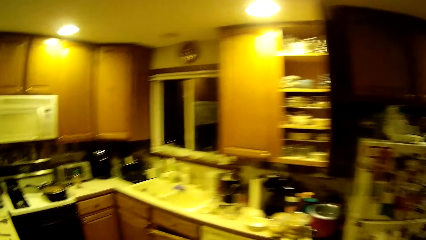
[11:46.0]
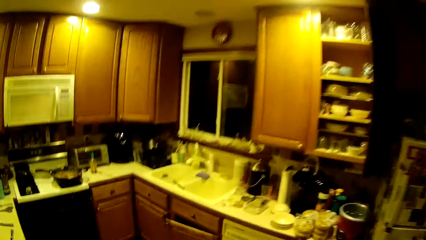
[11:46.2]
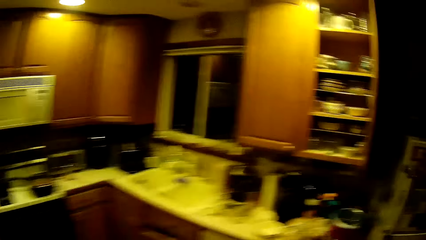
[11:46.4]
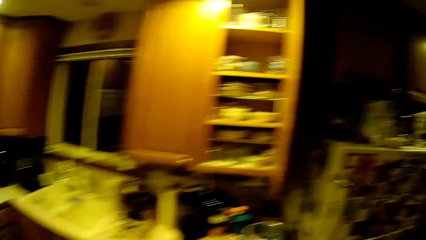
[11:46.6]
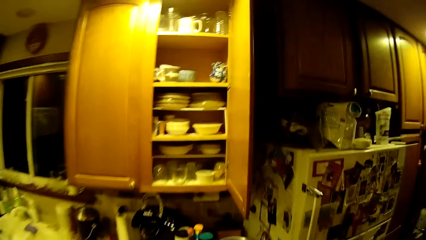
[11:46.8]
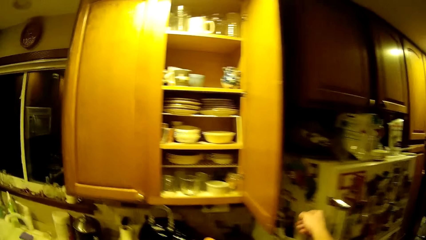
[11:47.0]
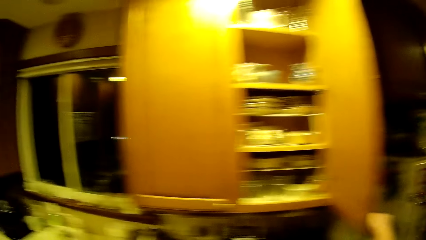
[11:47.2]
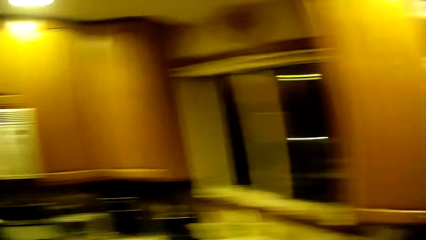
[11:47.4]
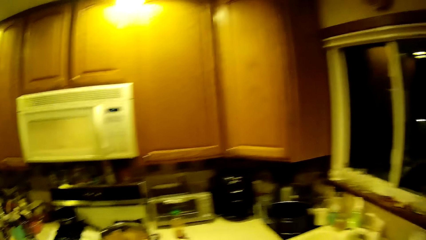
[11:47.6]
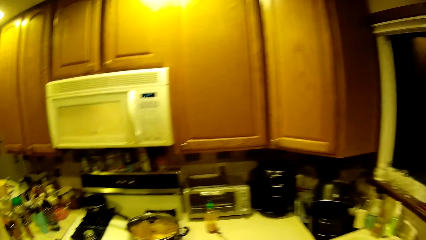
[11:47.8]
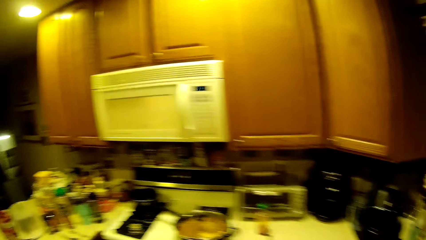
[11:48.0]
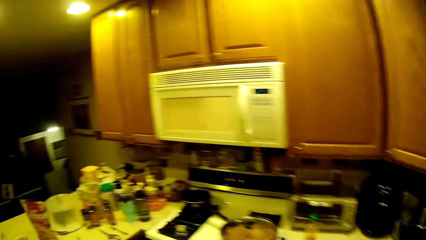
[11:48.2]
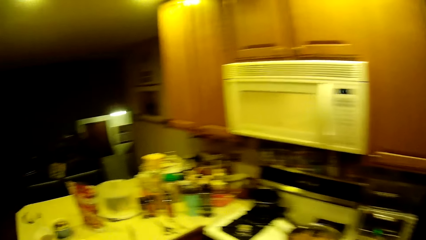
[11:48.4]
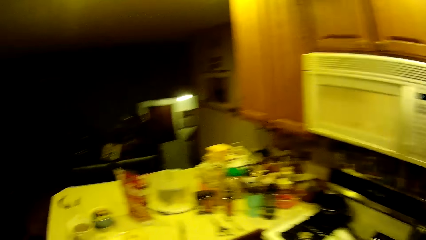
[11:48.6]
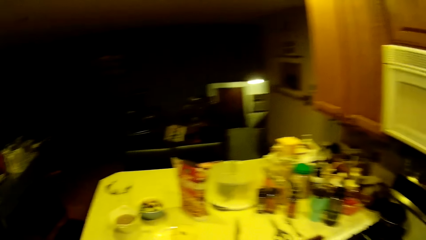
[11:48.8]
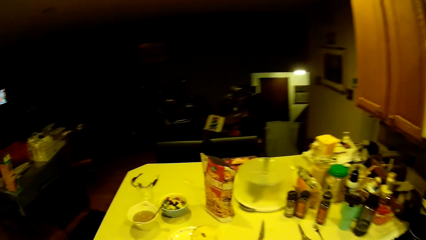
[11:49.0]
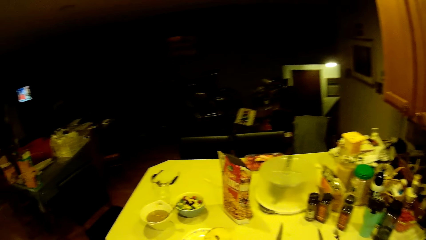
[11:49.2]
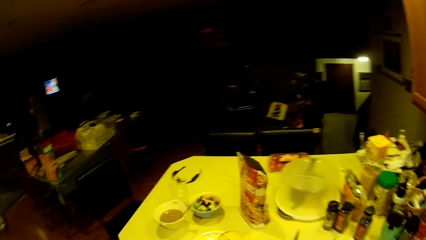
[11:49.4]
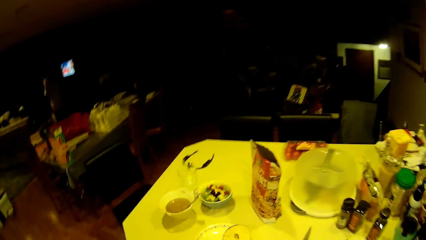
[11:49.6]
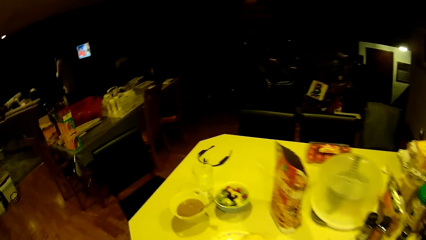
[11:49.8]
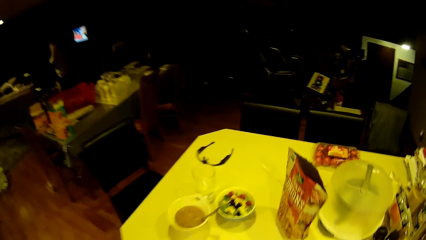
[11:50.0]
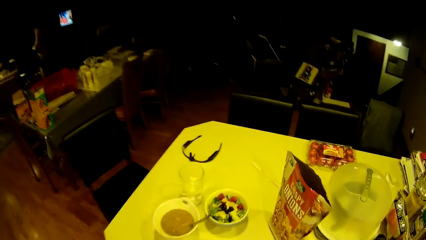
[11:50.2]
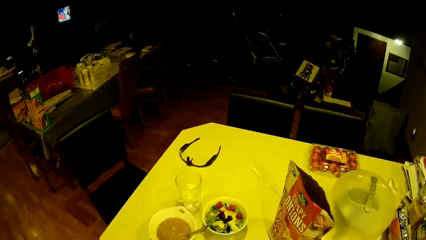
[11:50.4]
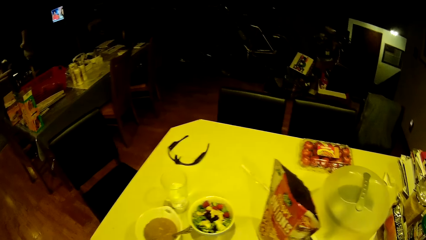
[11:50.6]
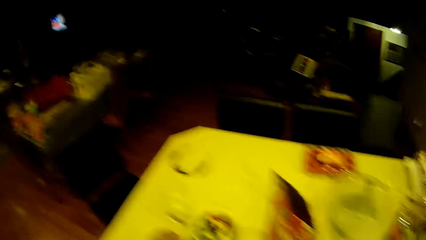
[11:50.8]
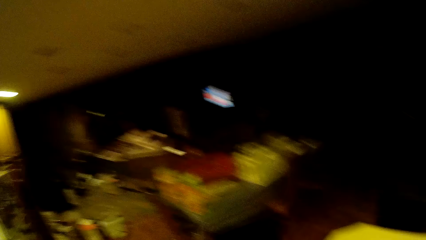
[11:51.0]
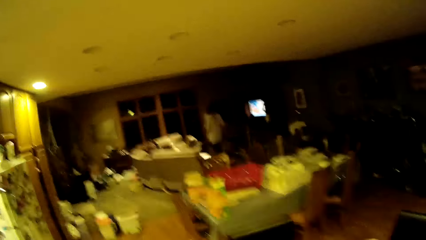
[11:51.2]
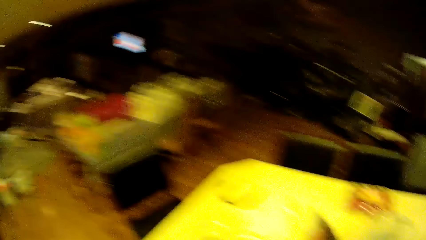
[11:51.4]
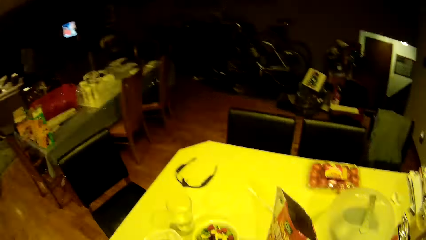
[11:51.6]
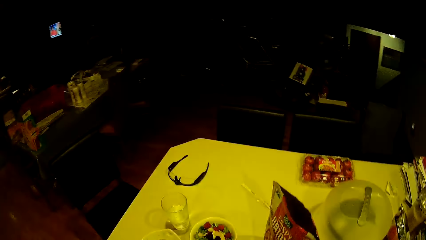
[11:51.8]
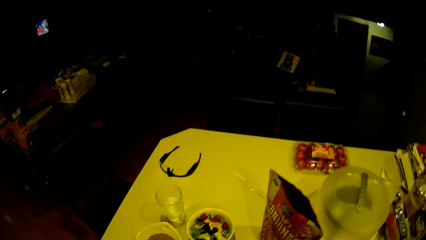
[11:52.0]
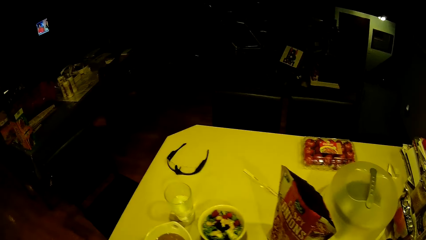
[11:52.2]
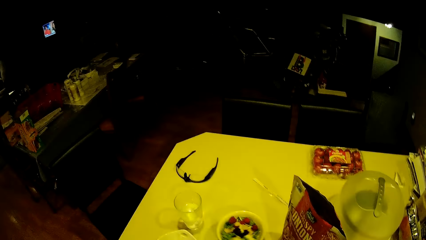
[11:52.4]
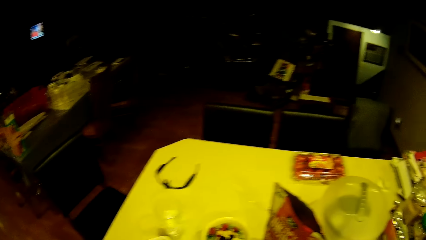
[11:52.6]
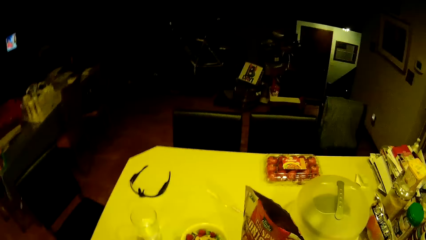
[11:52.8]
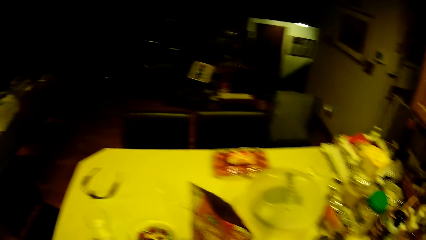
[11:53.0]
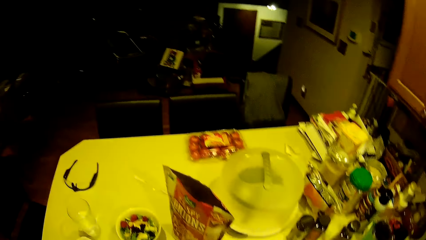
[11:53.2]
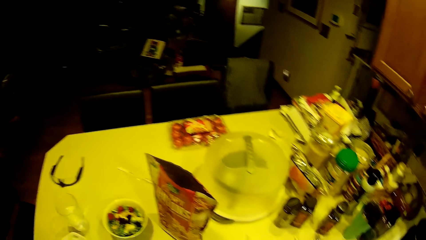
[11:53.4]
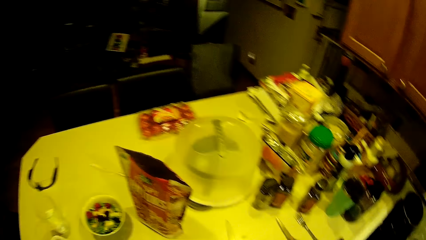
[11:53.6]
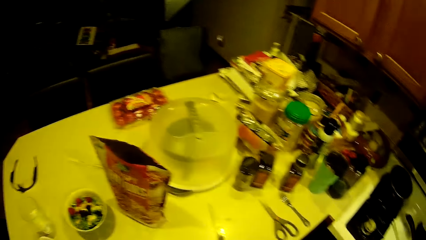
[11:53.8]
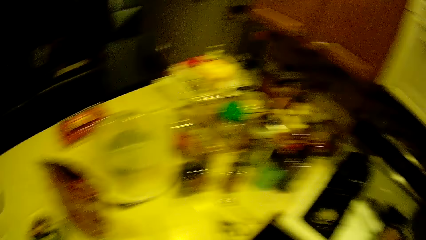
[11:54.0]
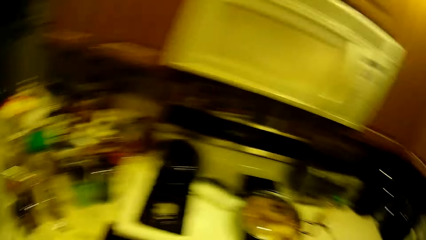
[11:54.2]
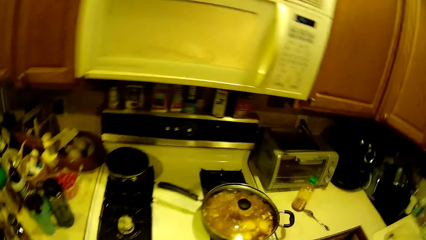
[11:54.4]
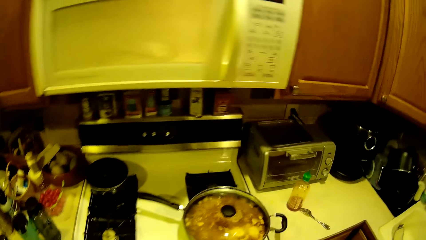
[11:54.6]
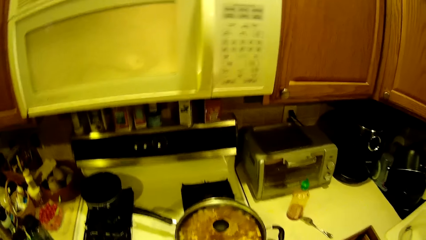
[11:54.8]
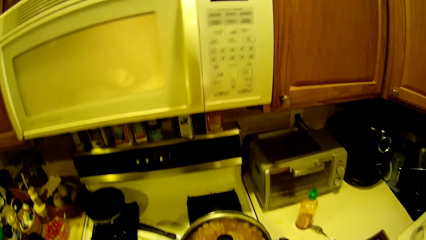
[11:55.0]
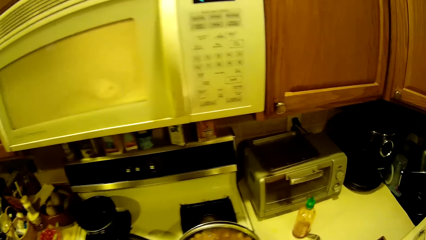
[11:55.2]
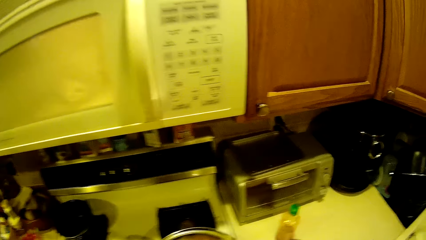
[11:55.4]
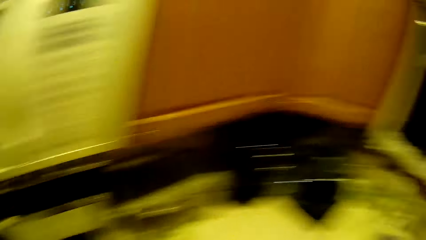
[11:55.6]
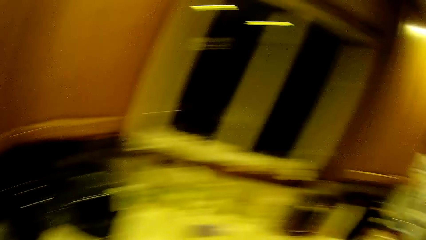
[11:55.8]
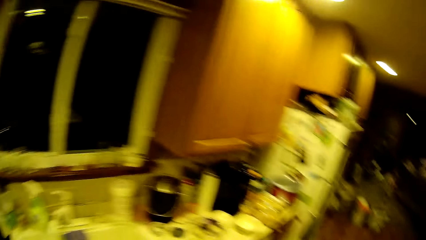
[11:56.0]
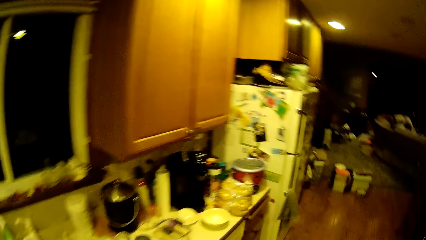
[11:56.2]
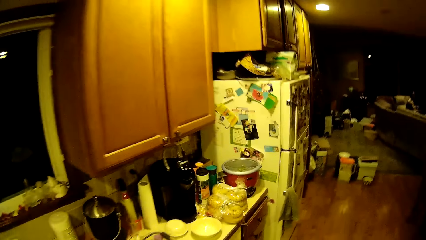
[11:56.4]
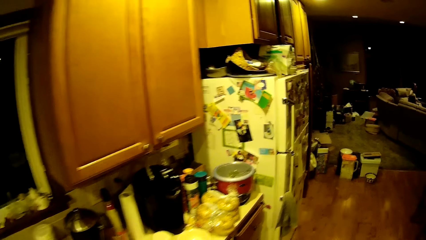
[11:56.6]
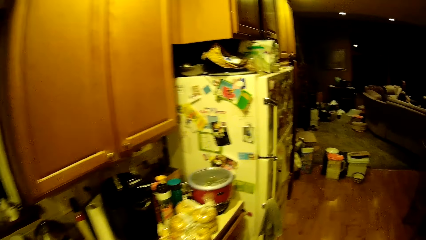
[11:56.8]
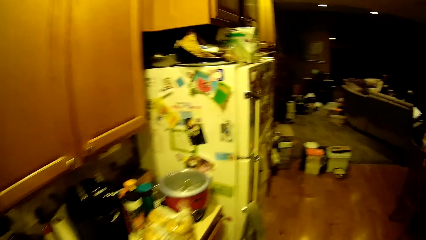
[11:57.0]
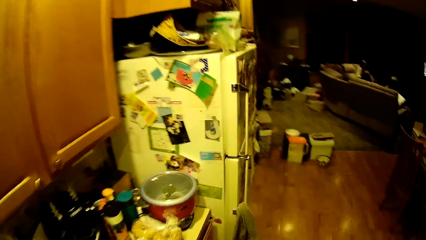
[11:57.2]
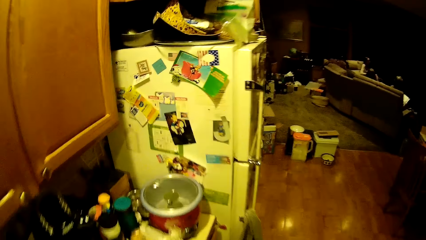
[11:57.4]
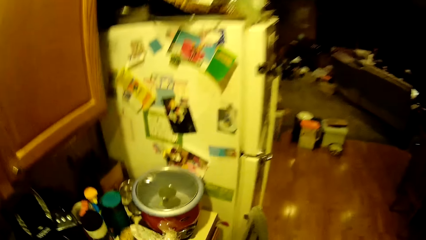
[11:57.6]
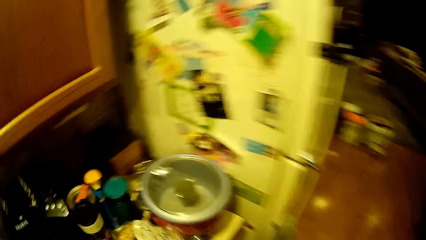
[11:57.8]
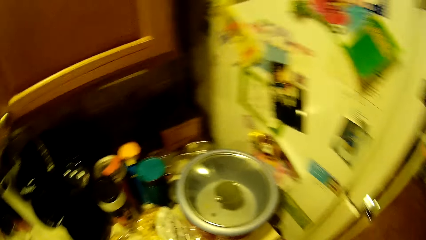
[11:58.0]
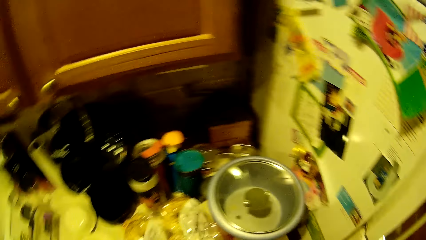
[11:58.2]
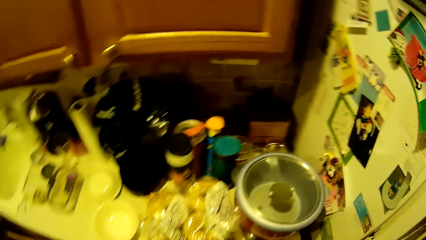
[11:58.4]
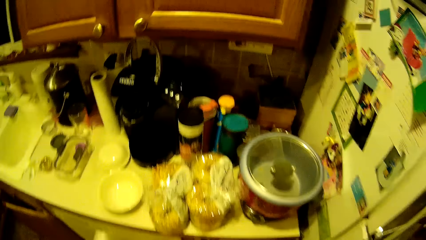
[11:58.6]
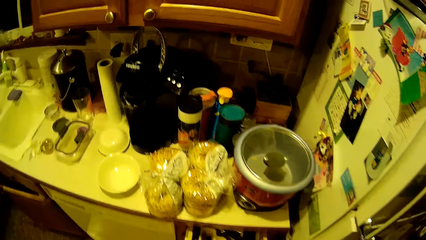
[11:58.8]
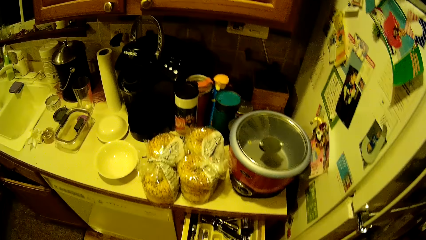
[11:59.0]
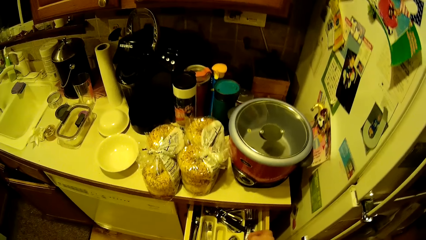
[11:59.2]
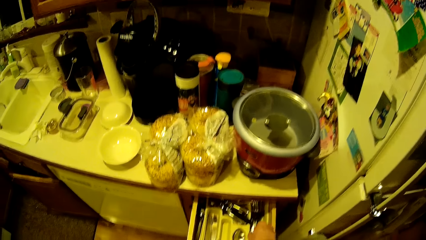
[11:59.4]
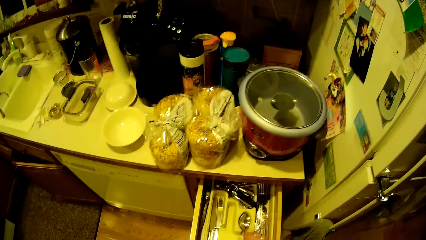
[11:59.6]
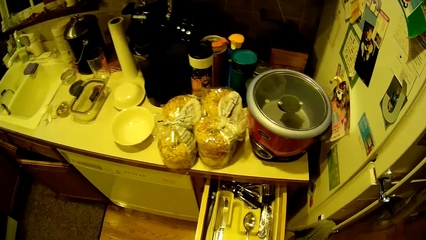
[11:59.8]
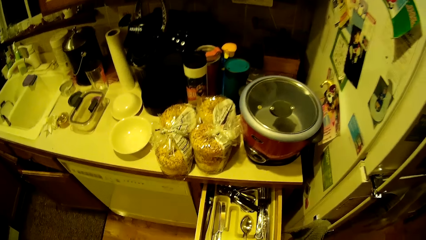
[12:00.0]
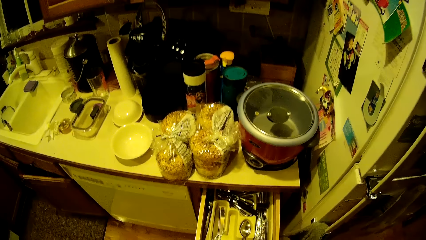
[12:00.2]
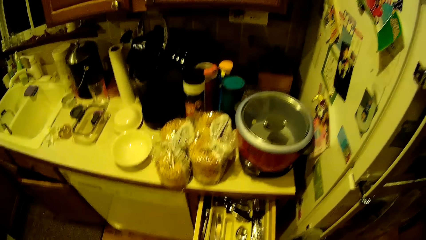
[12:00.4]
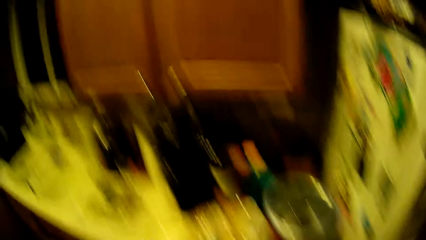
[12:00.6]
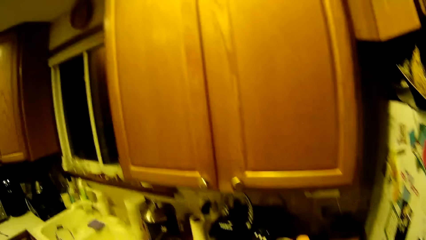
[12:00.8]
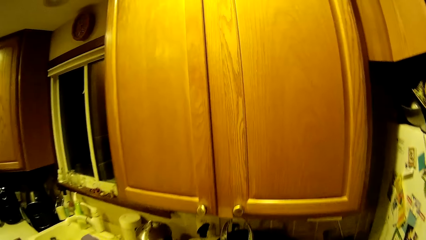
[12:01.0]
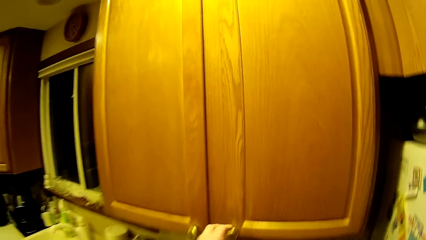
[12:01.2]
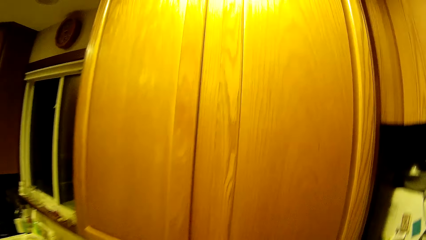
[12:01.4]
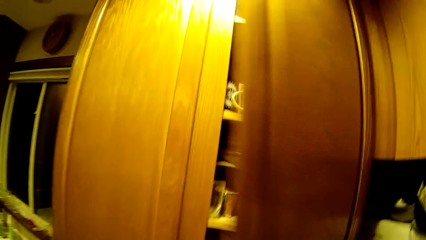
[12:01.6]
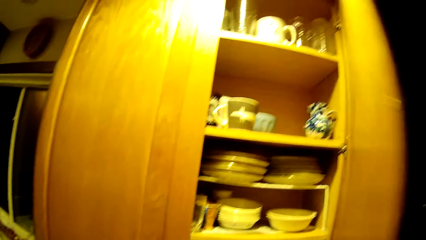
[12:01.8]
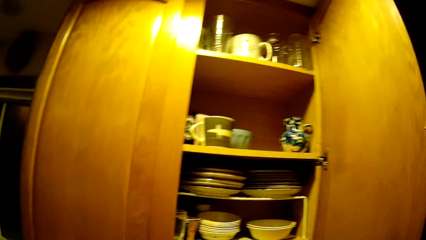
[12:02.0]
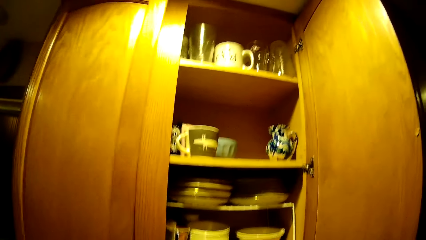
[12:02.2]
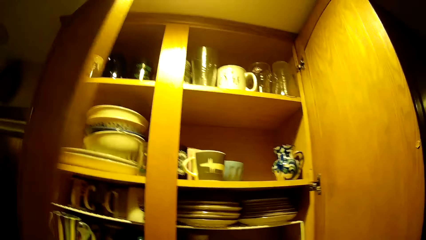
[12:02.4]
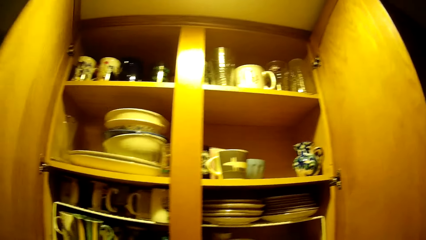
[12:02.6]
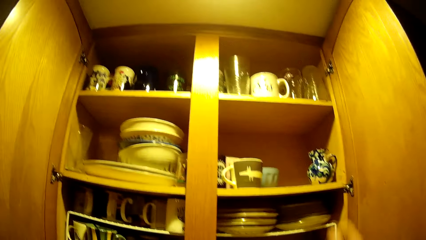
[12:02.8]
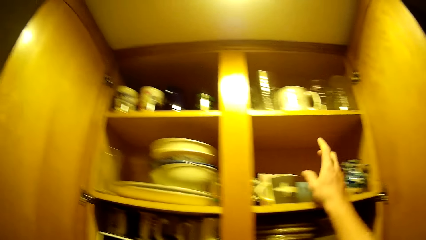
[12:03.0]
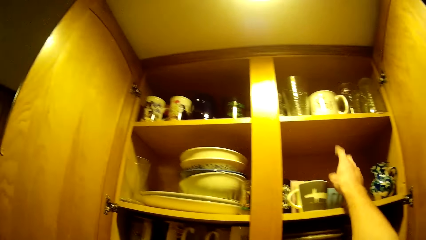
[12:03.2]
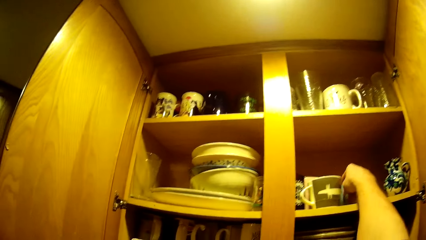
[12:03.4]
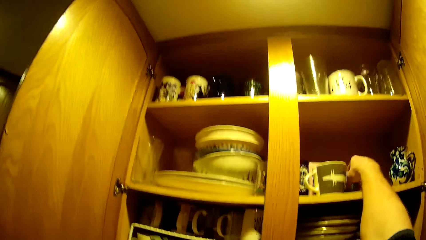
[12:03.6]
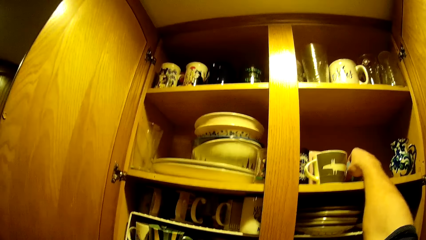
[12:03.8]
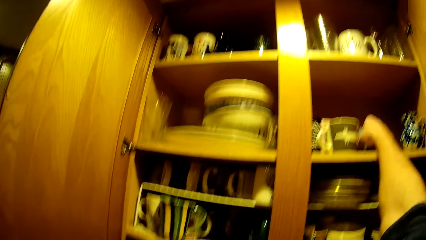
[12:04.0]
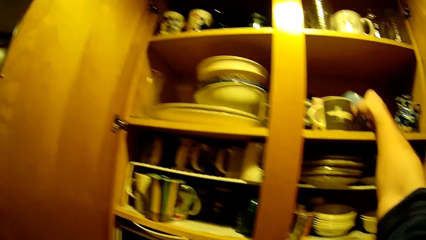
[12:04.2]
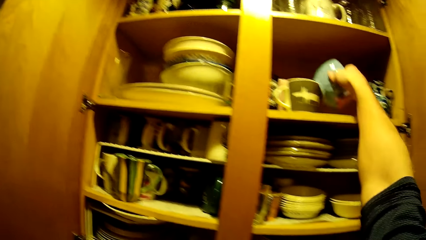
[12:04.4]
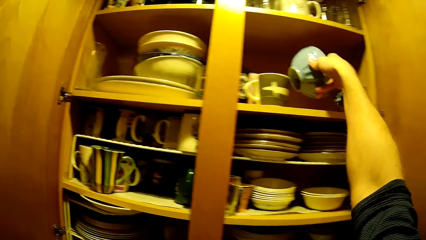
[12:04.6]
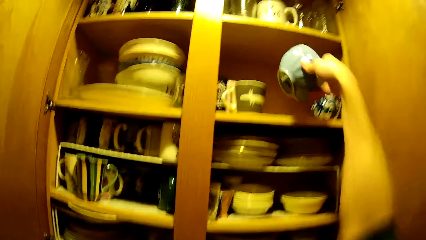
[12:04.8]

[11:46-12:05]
The camera wearer walks around the kitchen. He moves a bowl of salads on the table with his right hand. He walks towards a drawer in the kitchen. He opens the drawer with his right hand. He opens a kitchen cabinet with his right hand. He opens the kitchen cabinet with his left hand. He picks up a ceramic bowl from the cabinet with his right hand.
